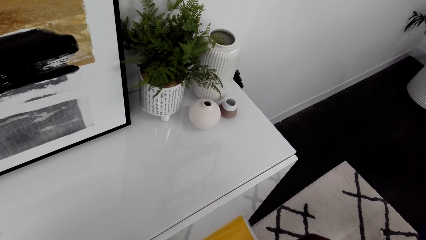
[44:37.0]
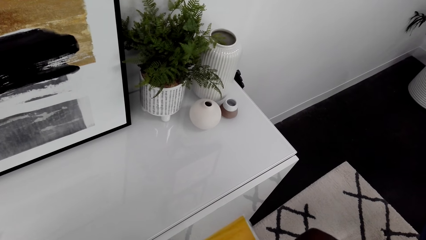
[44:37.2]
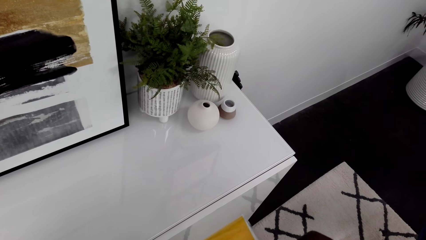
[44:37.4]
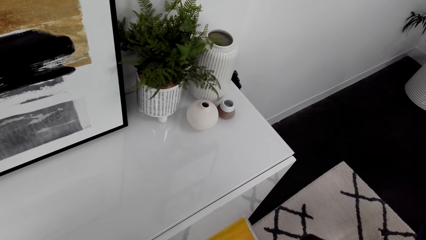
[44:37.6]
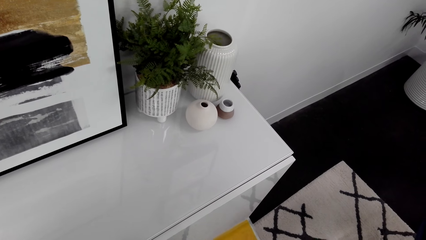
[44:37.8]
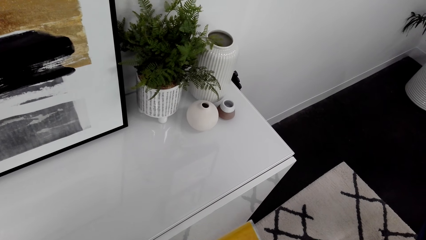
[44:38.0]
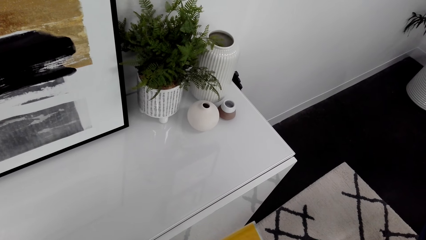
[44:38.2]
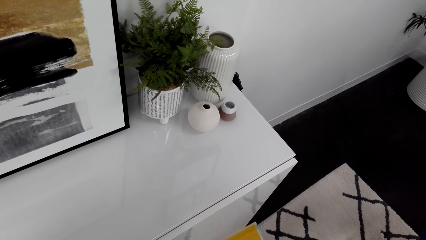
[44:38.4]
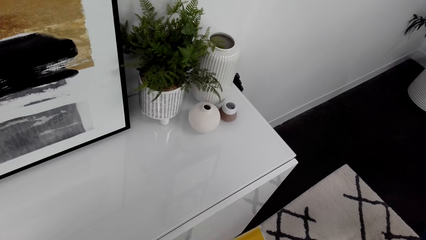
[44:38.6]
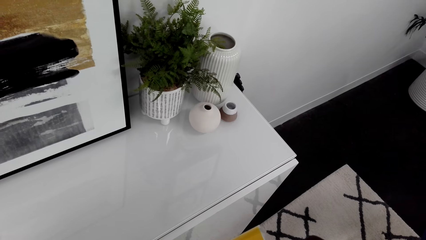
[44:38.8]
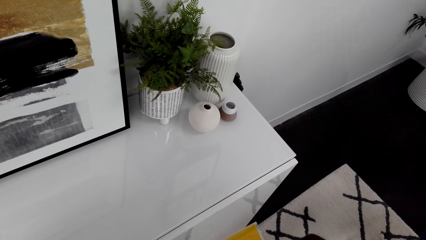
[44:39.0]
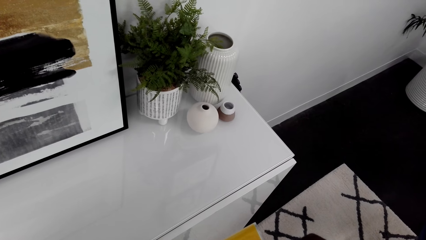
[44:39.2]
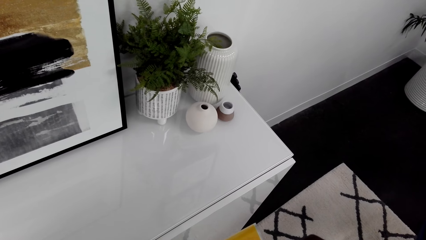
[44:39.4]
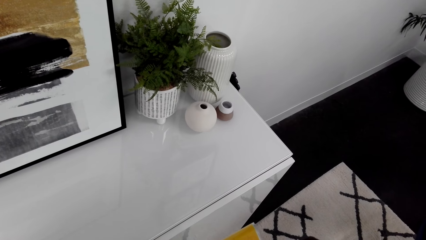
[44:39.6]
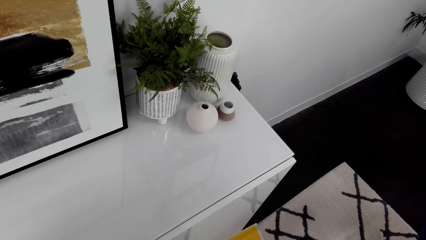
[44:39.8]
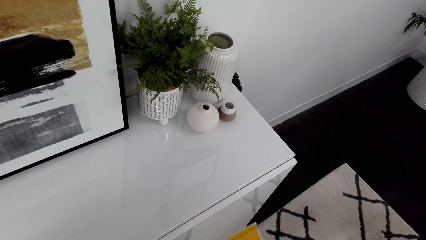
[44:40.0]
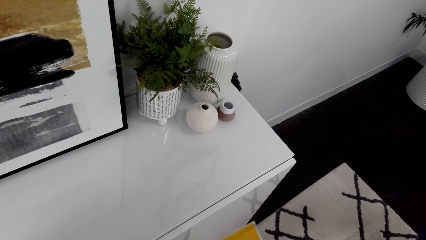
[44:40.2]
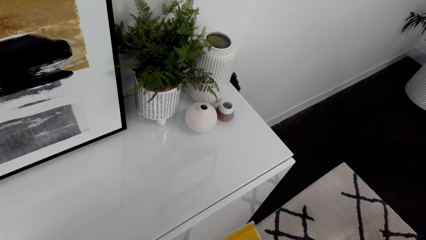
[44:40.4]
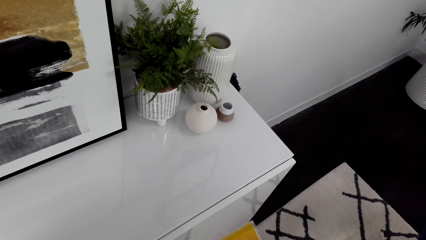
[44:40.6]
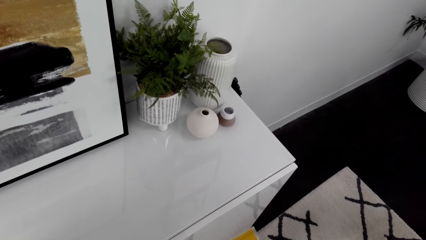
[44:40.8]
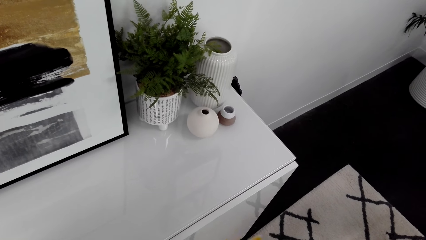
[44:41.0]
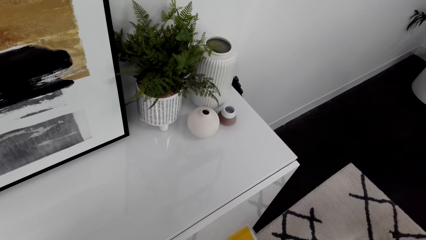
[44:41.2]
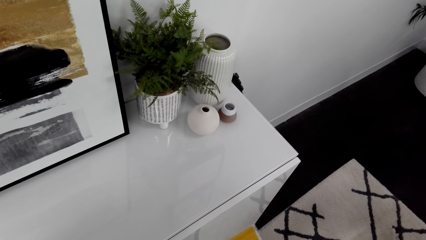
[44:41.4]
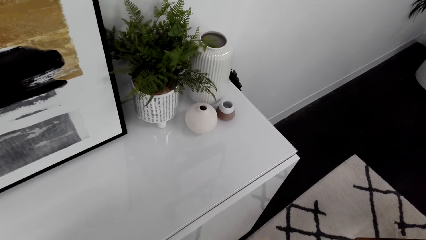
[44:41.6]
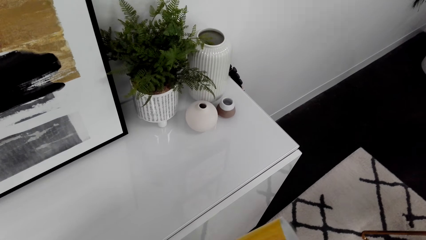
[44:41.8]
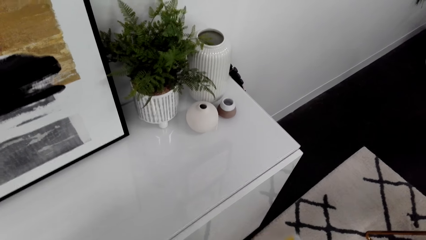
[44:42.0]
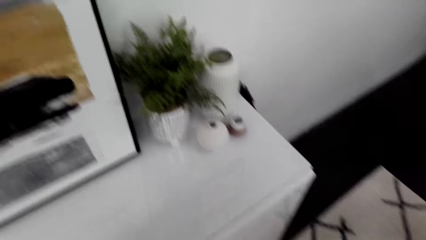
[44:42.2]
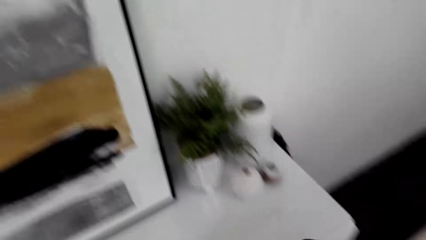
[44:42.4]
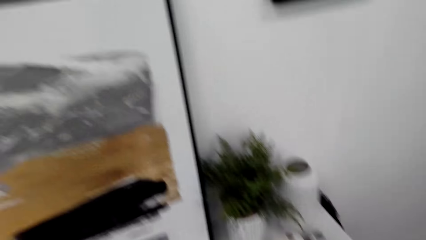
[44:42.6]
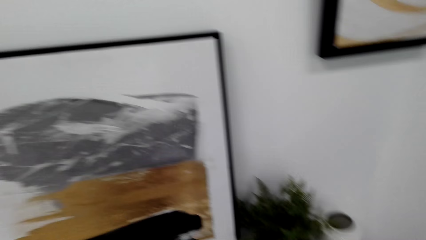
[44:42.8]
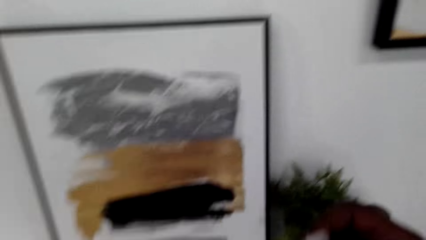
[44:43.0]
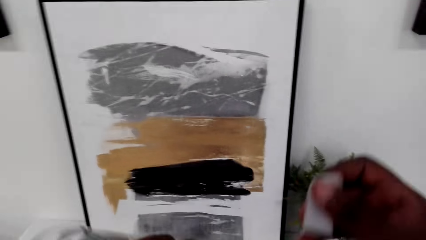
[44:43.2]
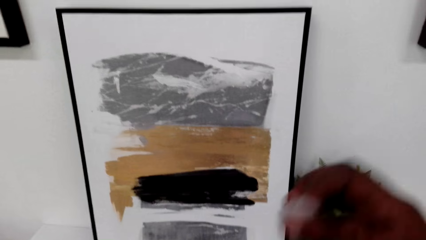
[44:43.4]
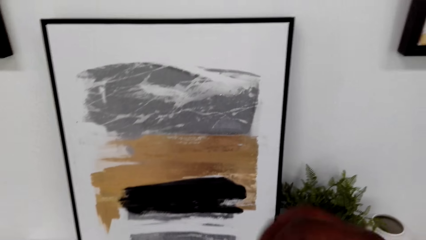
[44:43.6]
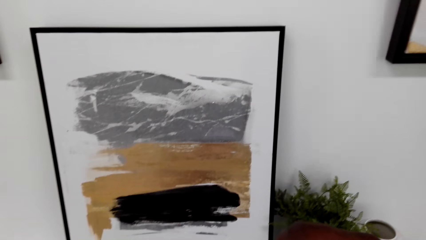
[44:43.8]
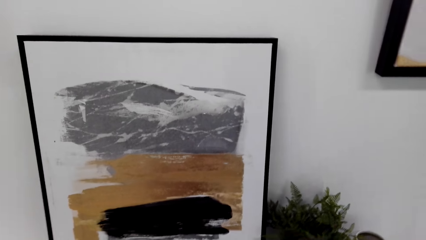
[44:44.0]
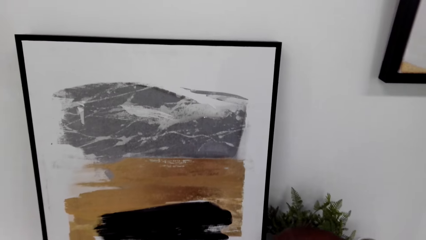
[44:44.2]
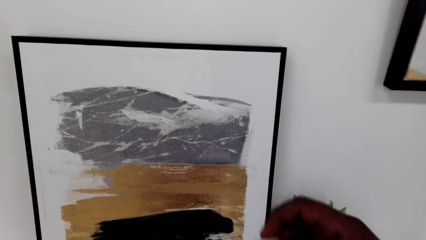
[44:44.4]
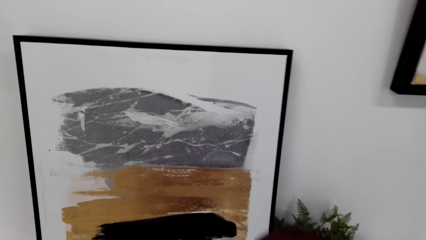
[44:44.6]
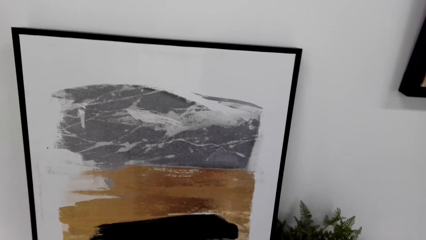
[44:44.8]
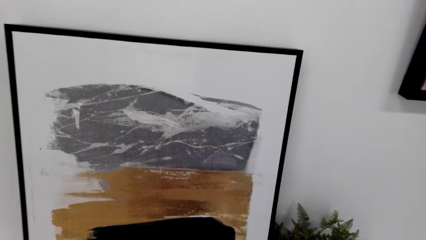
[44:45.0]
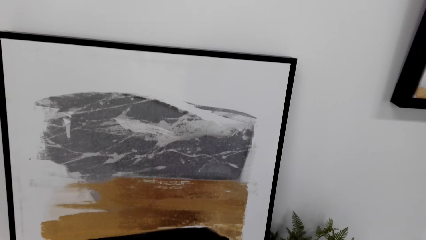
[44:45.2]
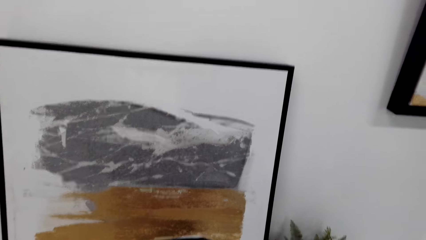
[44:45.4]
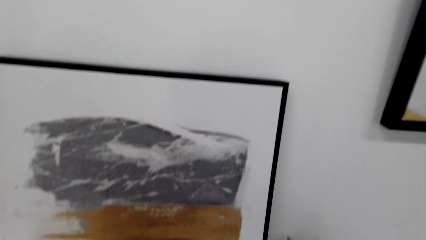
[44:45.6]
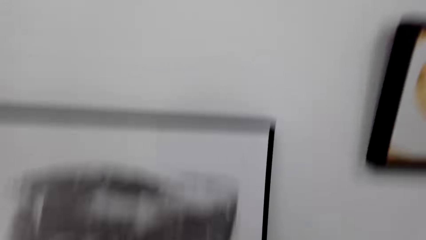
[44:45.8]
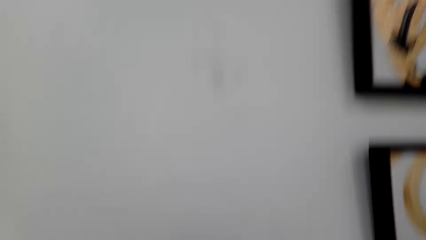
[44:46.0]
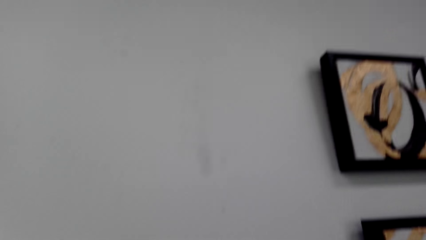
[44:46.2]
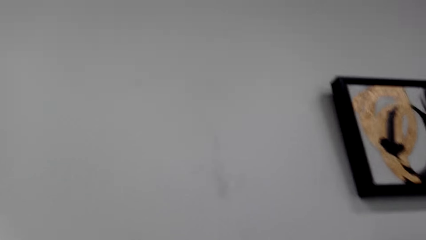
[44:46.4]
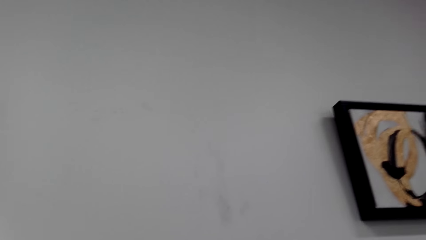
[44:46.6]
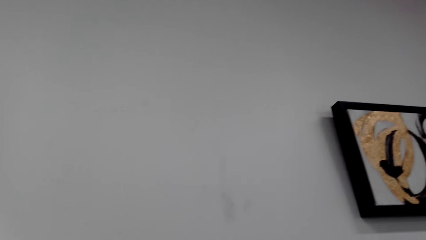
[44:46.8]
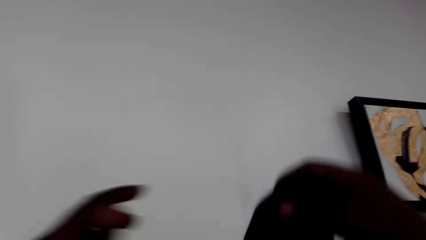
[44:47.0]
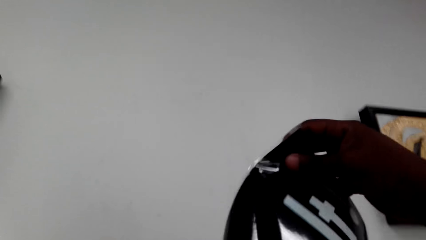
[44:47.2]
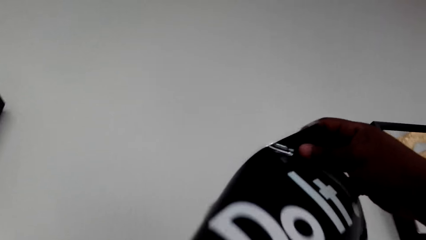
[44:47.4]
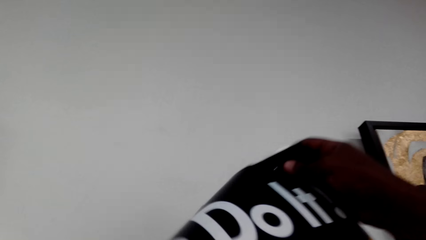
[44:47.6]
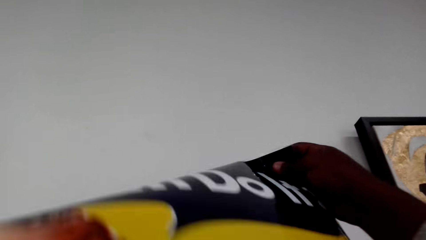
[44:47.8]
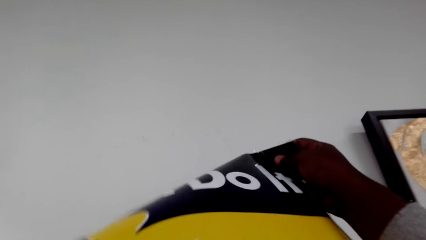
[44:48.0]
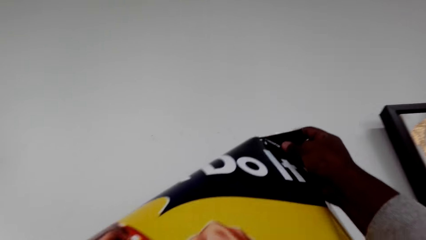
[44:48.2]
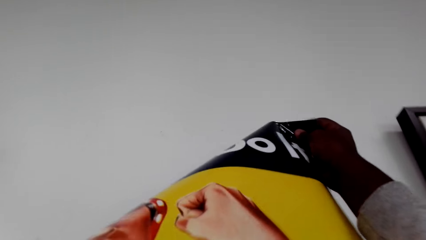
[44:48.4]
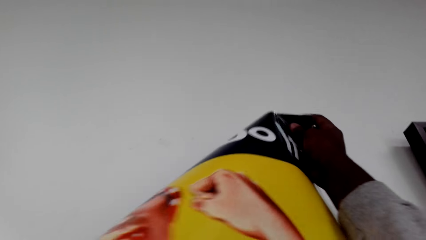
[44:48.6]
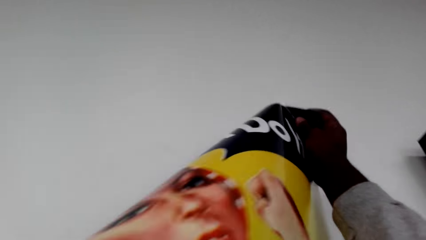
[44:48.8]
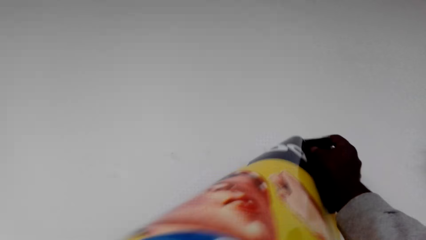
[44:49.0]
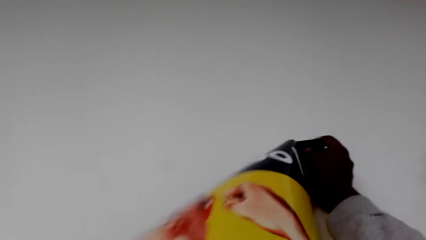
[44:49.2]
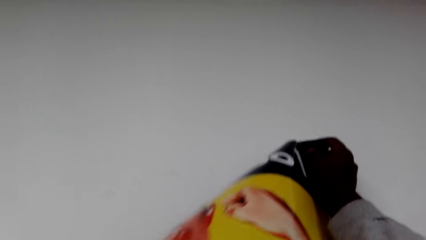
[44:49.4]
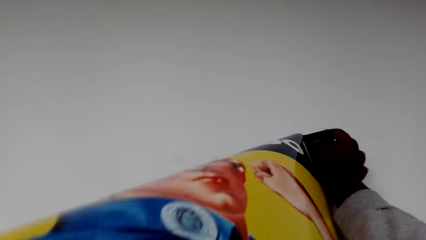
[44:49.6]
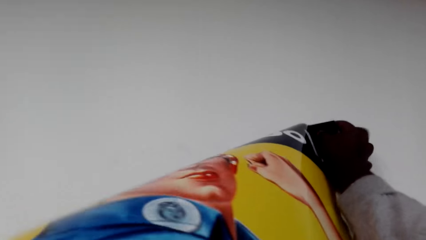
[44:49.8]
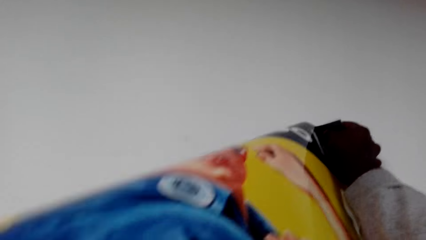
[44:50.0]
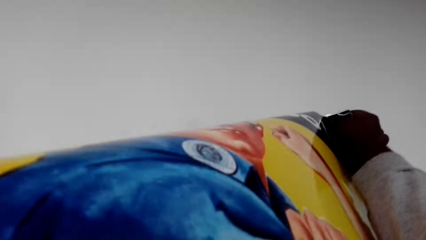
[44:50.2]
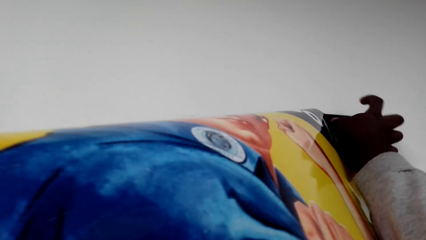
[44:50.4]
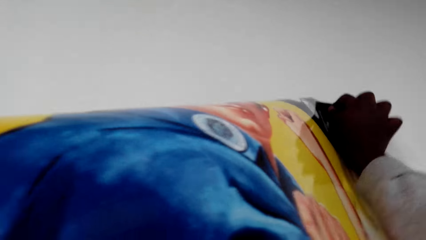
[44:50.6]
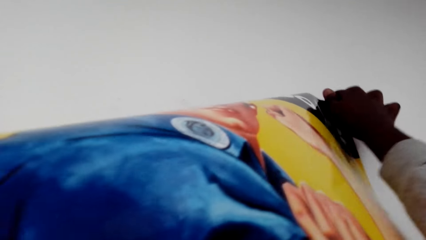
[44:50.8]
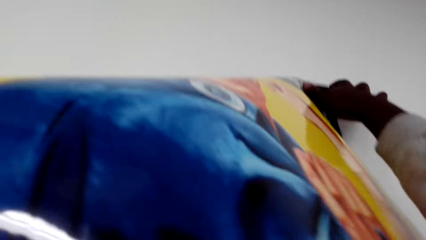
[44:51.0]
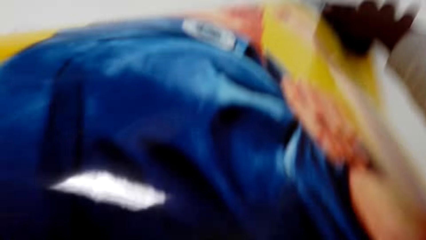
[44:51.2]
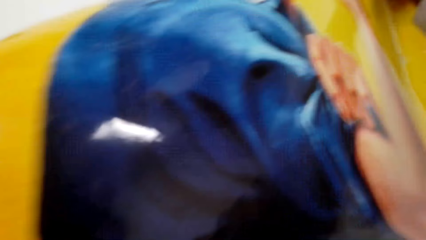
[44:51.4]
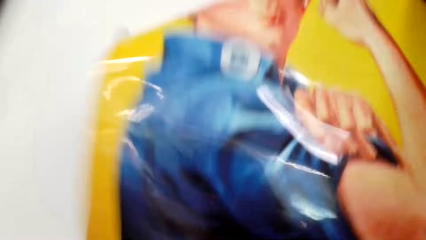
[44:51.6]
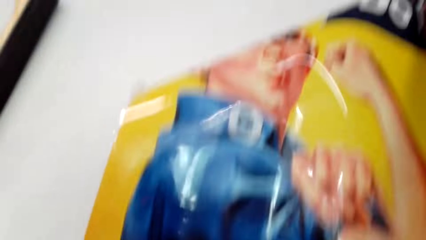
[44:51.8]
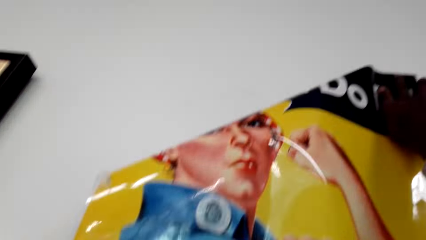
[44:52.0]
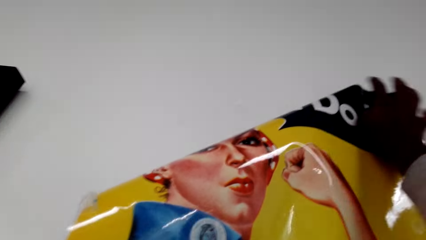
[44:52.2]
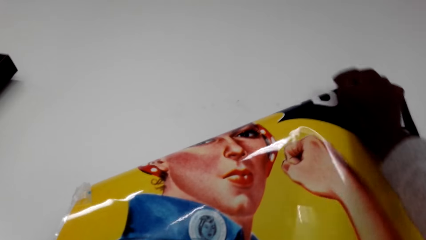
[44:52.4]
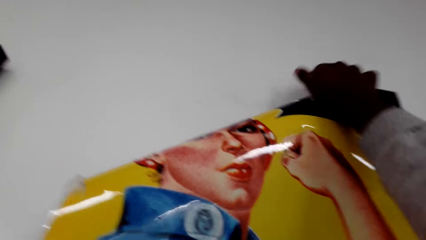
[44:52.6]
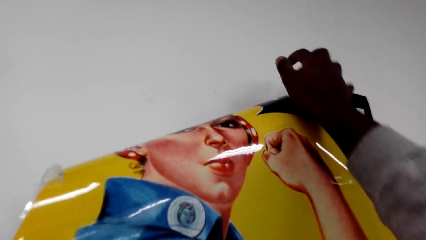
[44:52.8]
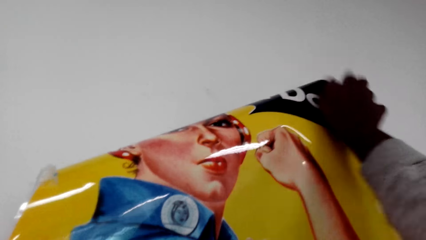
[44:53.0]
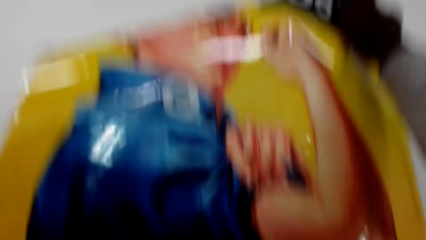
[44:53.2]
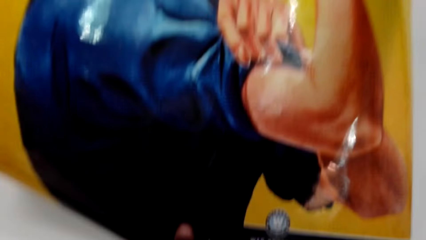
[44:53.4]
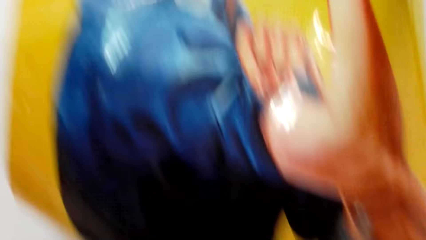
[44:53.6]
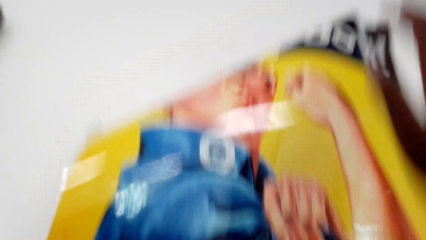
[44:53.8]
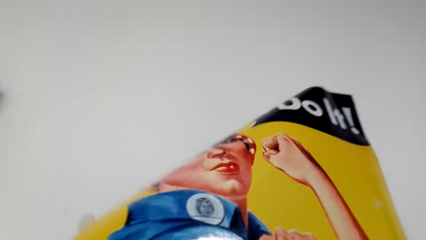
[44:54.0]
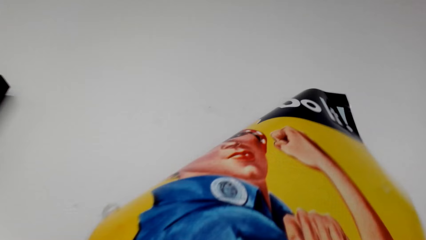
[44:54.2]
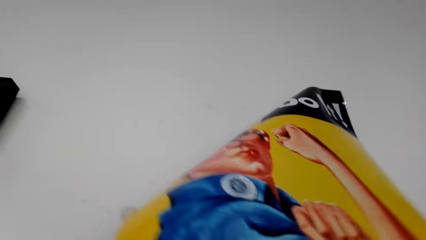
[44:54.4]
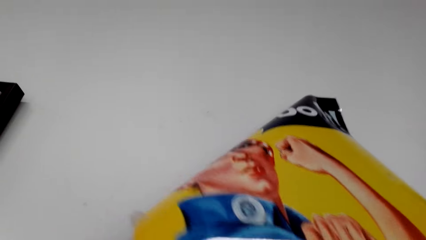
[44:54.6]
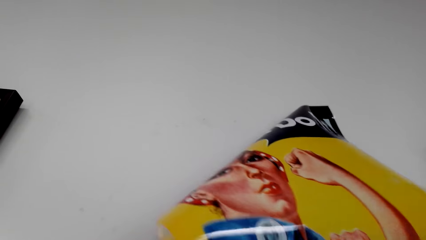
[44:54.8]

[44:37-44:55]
The camera wearer adjusts a chart. They turn around. They place a picture on the wall. They adjust the chart. They stick the picture on the wall.
